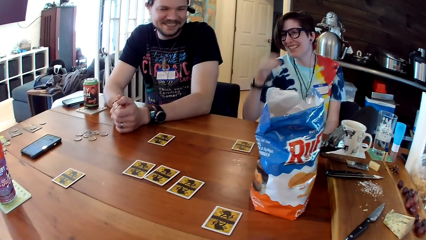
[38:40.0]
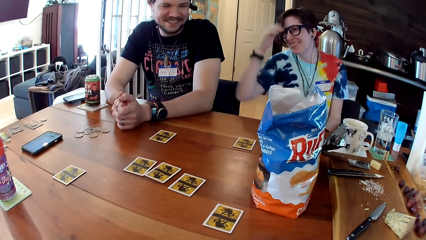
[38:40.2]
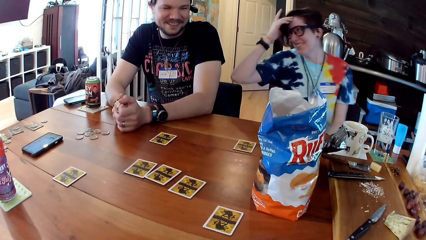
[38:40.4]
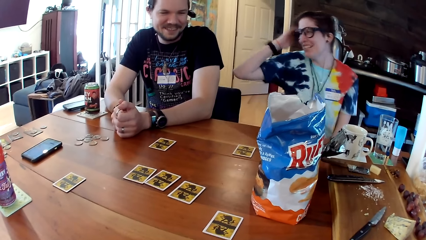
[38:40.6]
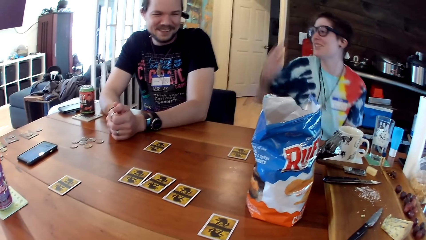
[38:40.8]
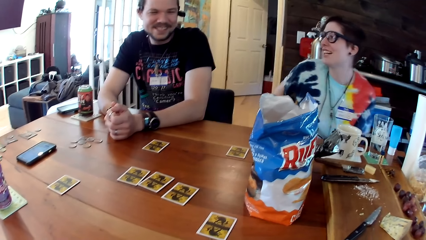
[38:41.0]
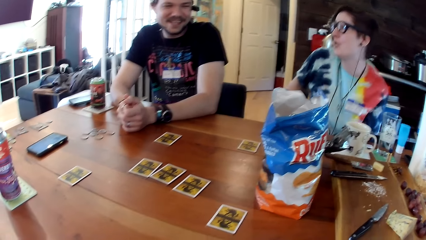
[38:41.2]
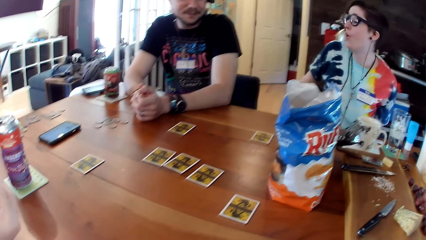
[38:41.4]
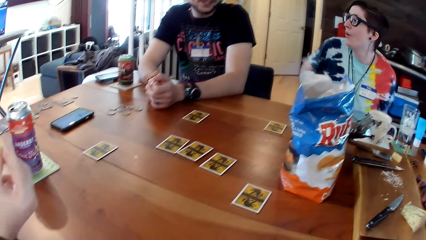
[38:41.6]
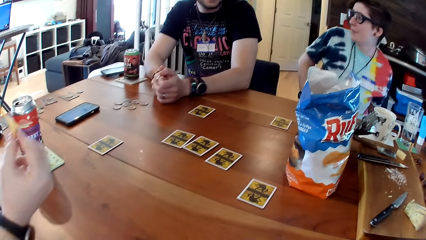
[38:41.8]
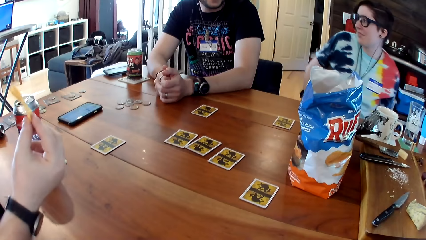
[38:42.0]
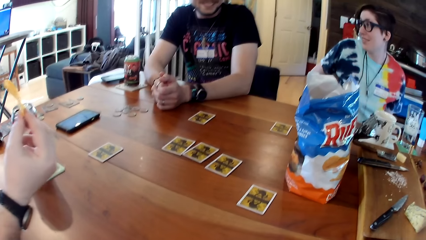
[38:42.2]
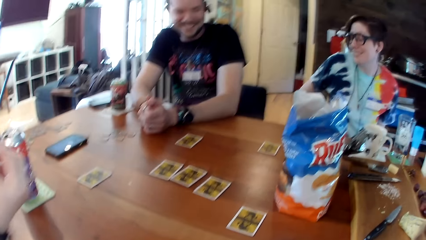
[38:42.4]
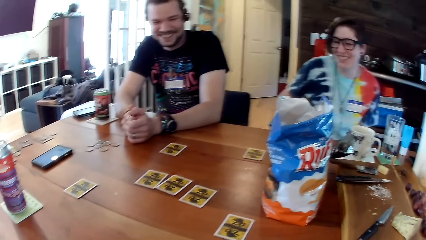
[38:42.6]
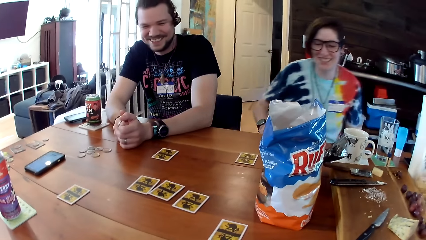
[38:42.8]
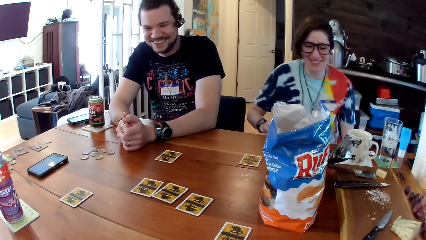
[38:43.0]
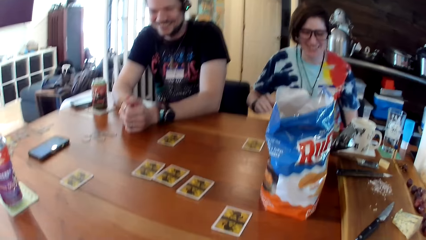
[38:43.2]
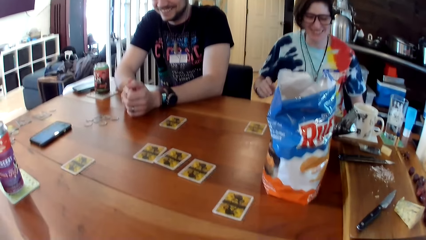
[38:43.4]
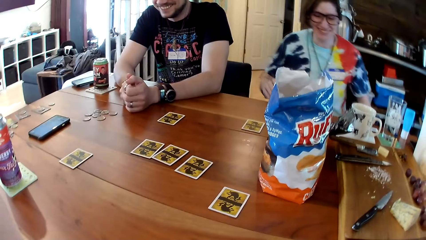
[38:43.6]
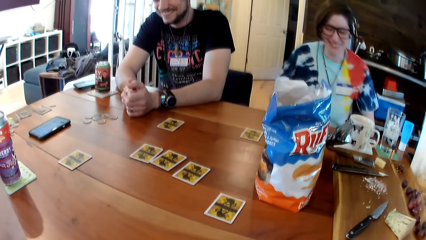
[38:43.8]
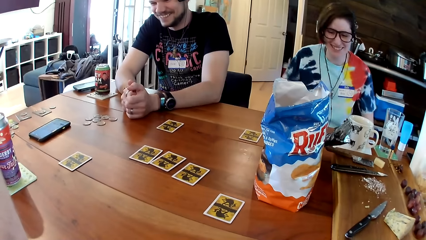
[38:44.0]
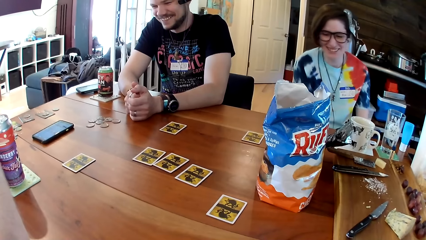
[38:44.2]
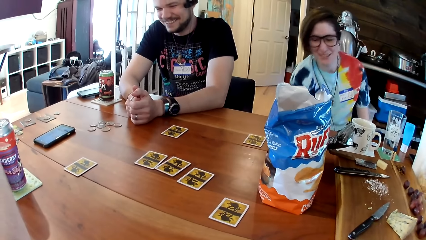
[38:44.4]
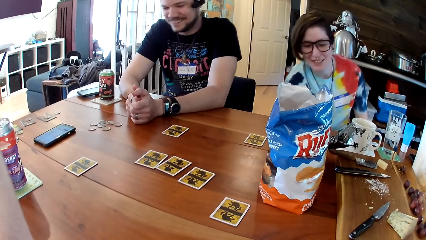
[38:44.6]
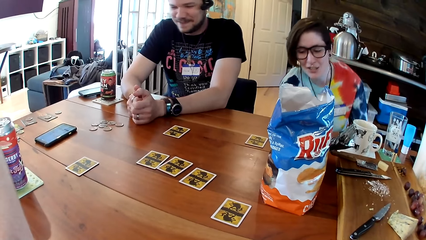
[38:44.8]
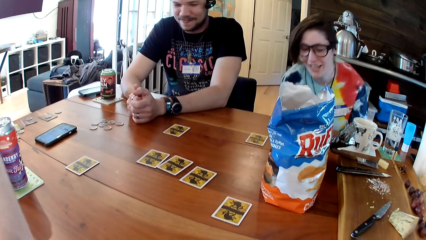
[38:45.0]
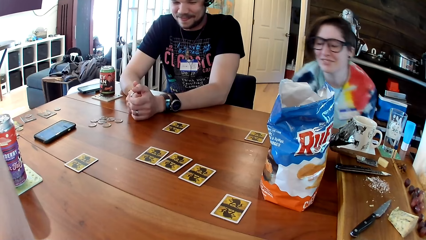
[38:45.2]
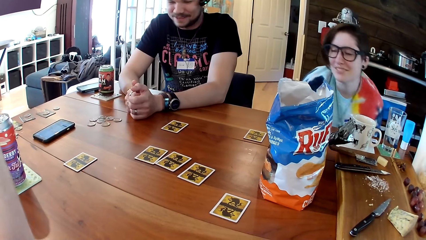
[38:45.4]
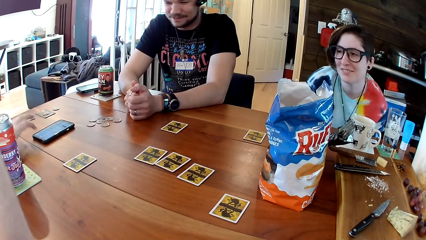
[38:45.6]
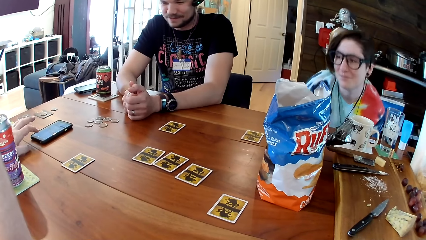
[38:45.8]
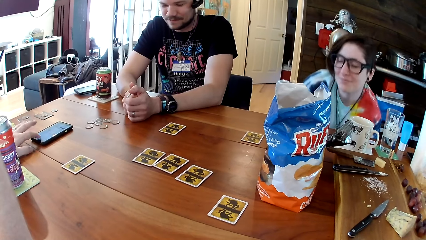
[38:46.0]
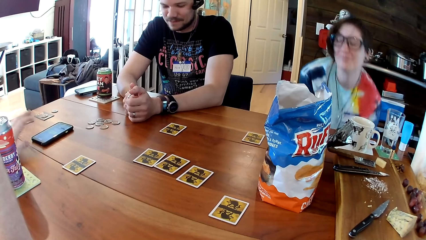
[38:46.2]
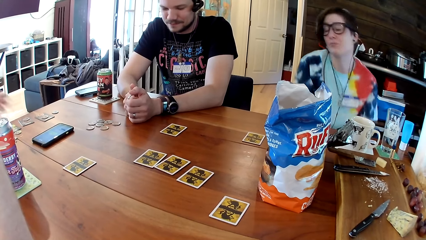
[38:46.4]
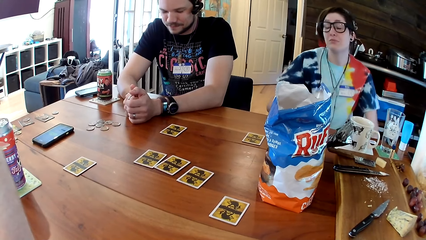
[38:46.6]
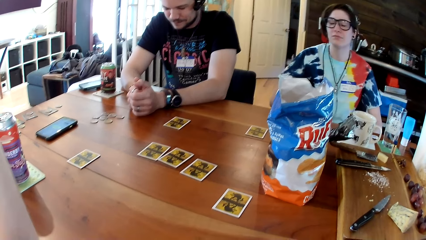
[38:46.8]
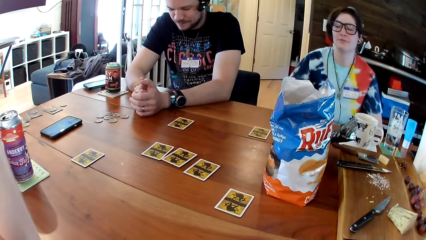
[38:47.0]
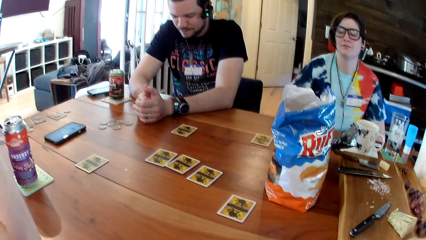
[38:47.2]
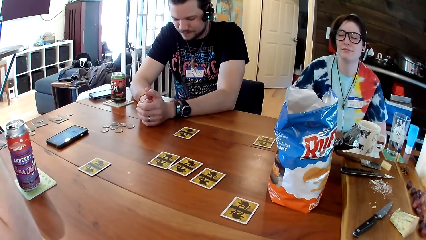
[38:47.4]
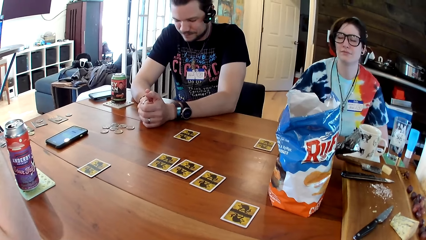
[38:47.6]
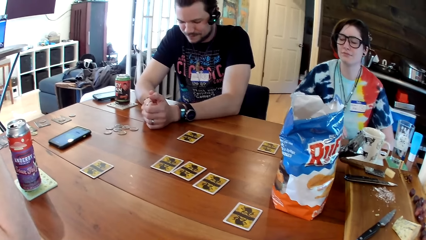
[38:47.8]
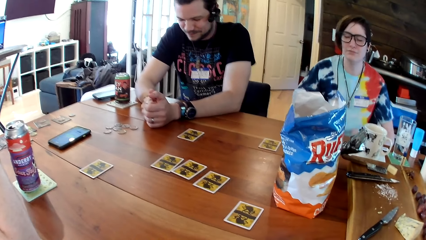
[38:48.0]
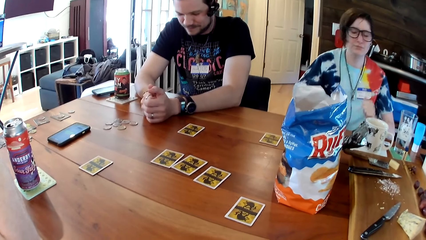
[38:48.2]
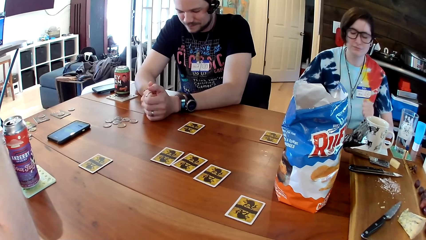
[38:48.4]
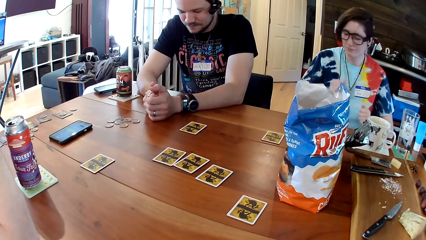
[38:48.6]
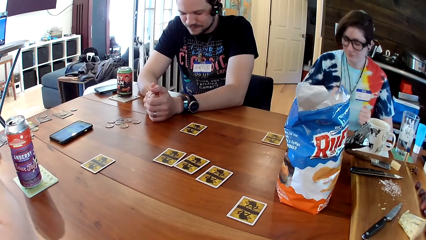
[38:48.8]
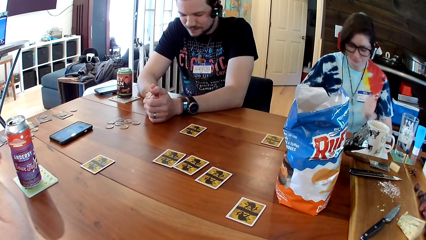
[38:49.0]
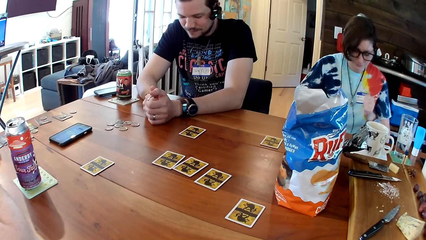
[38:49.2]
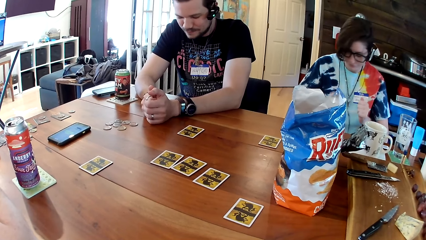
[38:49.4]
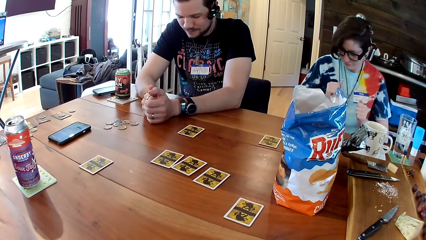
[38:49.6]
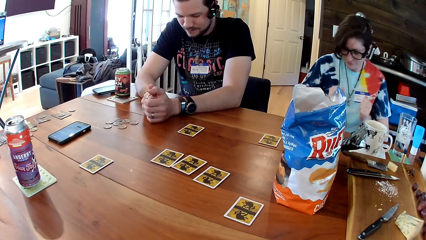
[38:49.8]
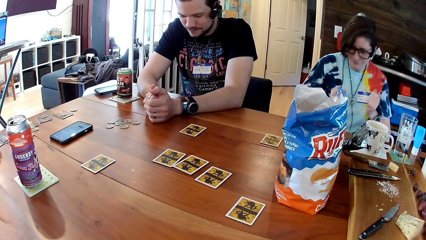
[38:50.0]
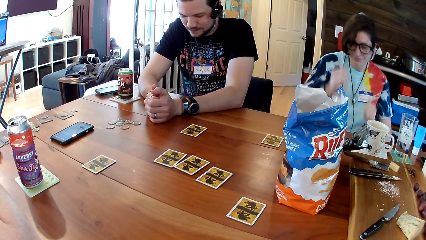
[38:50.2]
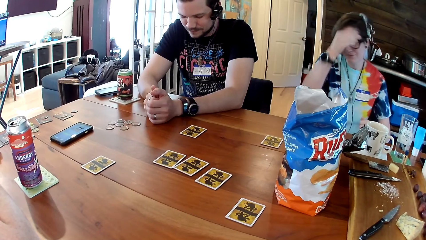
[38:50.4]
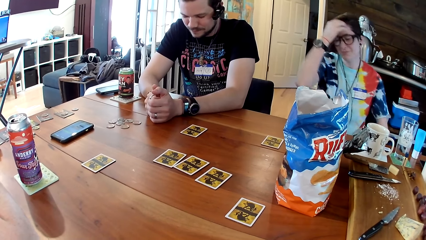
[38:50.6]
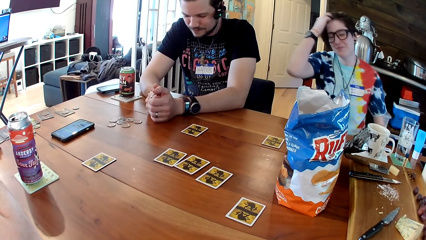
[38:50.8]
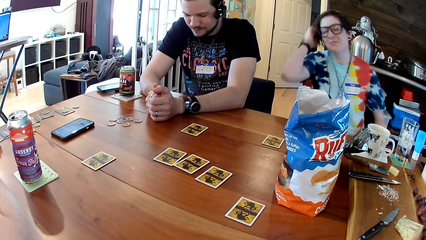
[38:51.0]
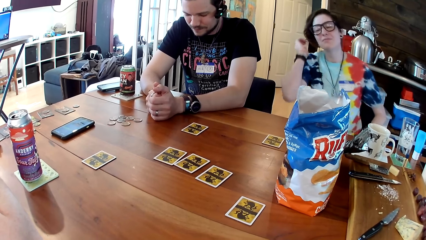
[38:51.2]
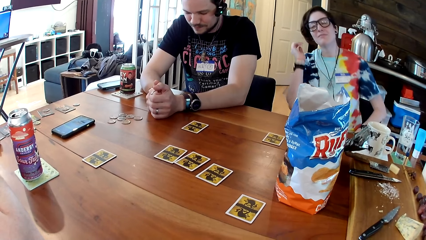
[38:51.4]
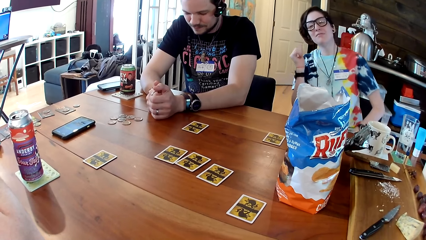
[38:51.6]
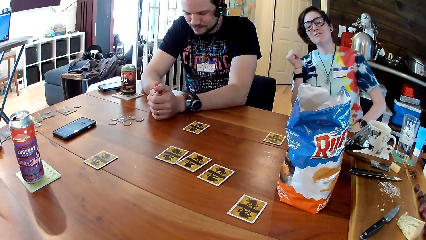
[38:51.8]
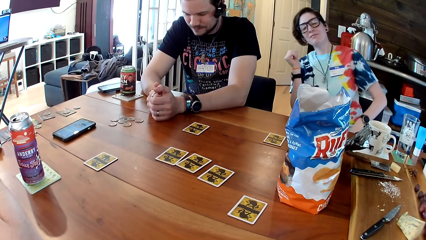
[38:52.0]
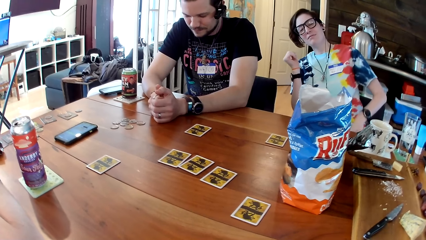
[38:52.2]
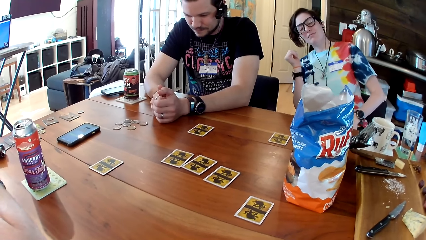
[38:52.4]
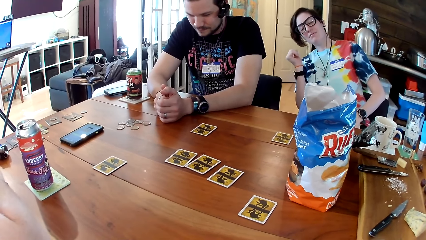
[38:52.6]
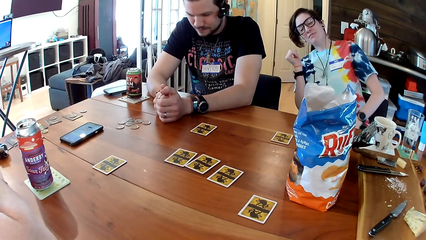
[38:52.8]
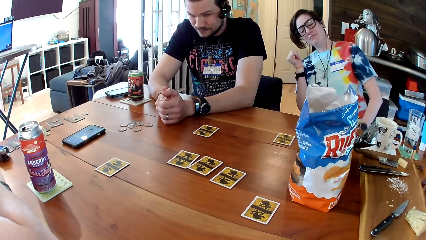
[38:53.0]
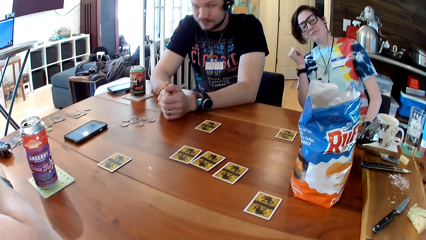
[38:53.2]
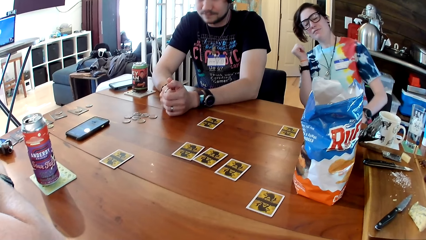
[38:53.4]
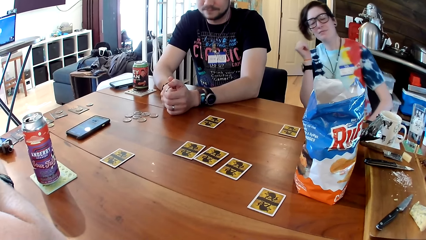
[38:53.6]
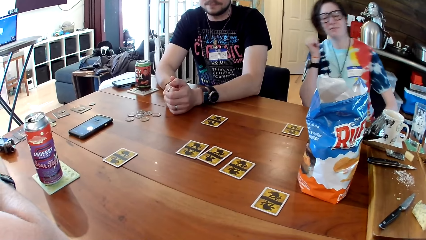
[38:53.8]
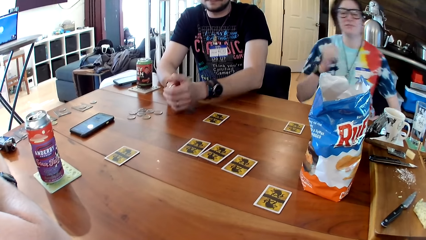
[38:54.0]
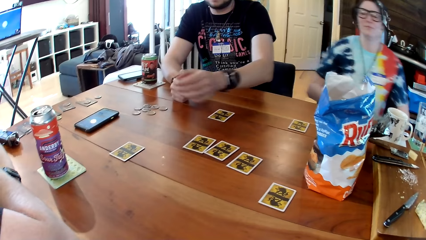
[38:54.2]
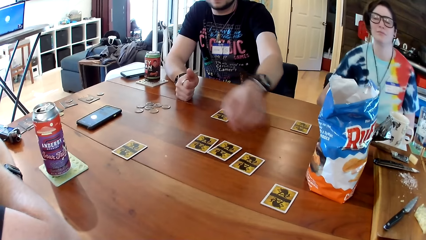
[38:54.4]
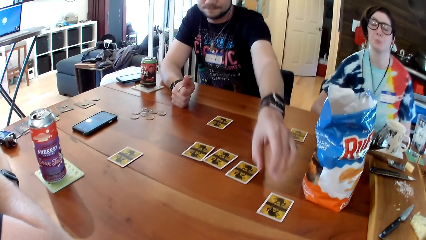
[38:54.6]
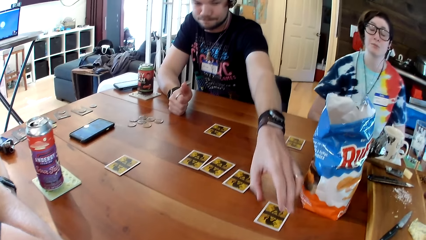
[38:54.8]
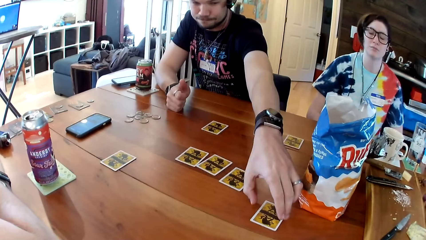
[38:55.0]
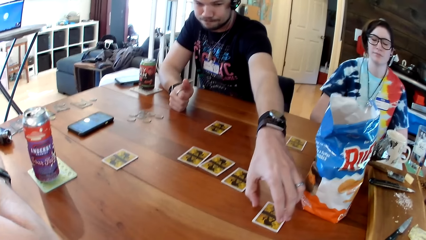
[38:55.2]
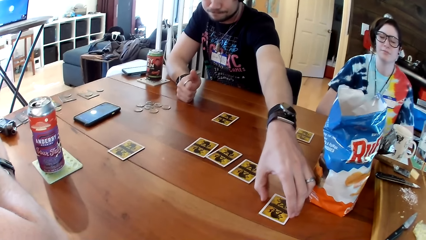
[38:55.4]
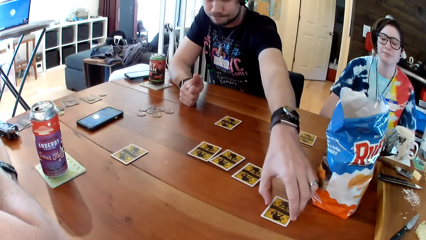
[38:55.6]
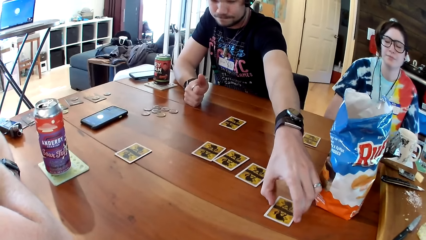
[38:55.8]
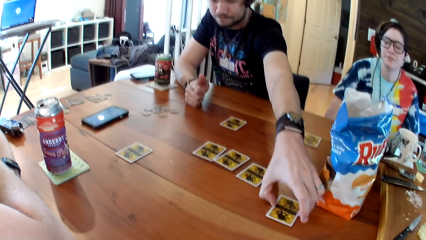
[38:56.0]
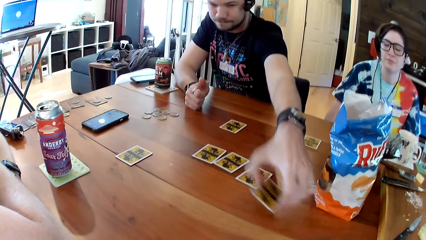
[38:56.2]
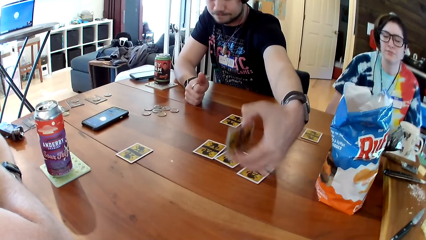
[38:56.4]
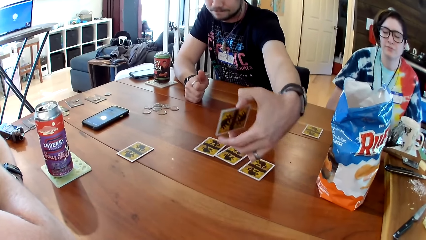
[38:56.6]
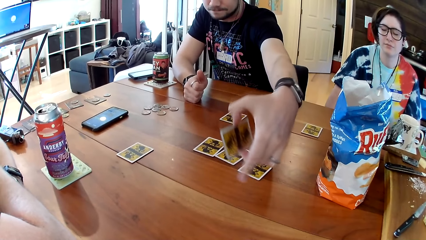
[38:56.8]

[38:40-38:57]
The woman flips her hair with her right hand. A man converses with the woman and another man. The other man interacts with the phone on the table with his left hand. The woman flips her hair with her right hand. She adjusts her cloth with her left hand. The first man takes the card on the table with his left hand.
